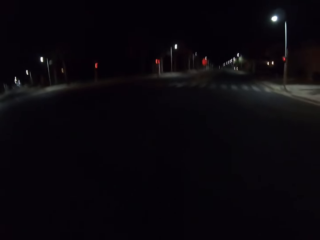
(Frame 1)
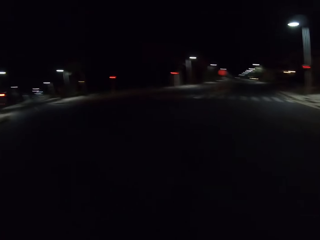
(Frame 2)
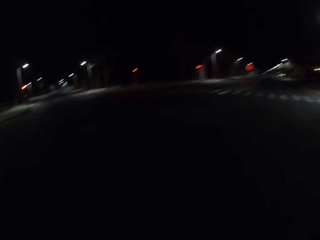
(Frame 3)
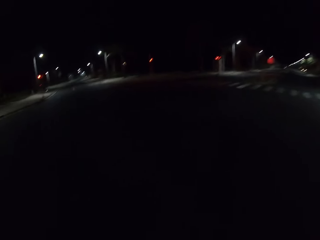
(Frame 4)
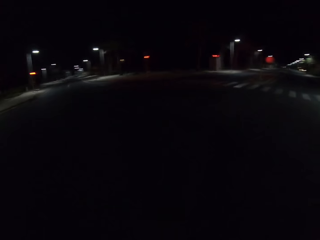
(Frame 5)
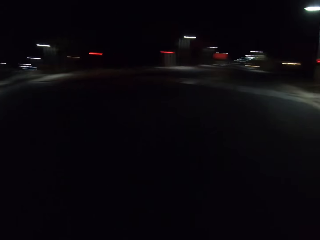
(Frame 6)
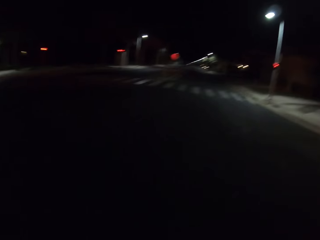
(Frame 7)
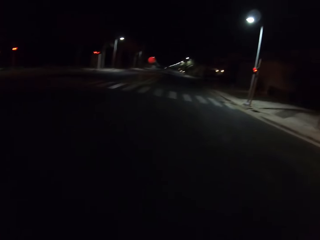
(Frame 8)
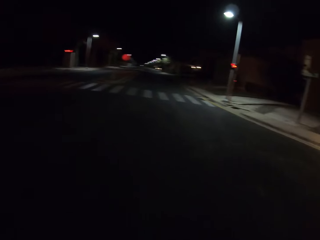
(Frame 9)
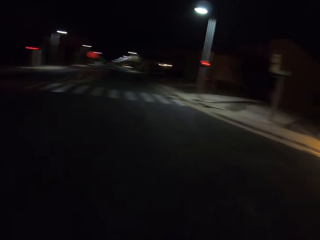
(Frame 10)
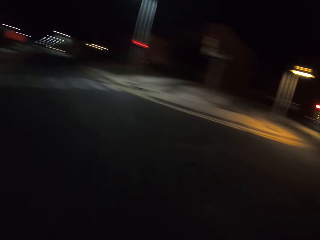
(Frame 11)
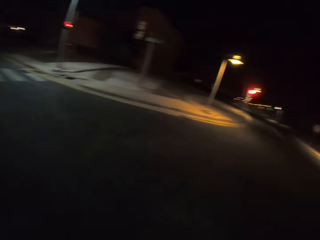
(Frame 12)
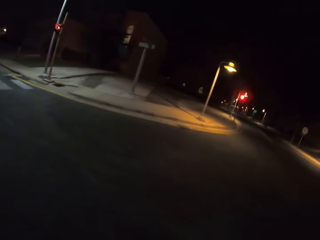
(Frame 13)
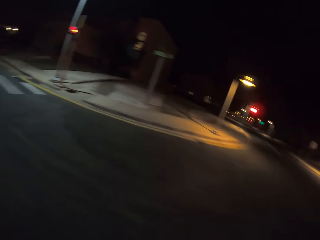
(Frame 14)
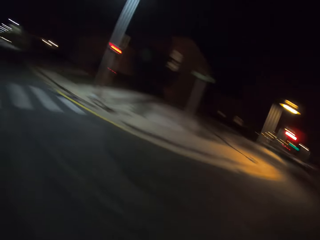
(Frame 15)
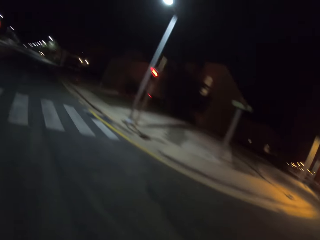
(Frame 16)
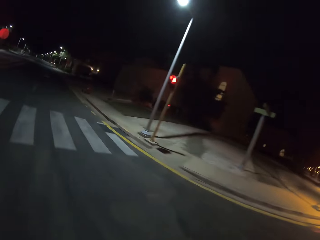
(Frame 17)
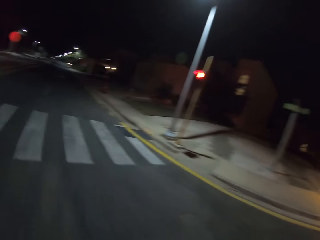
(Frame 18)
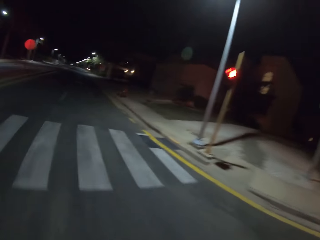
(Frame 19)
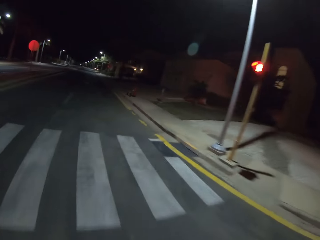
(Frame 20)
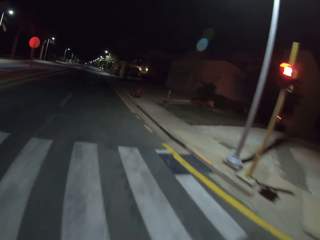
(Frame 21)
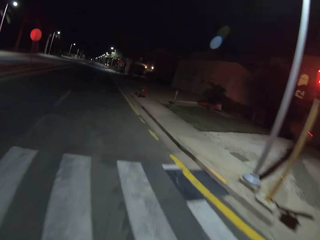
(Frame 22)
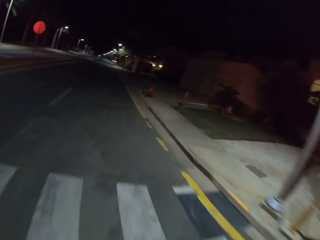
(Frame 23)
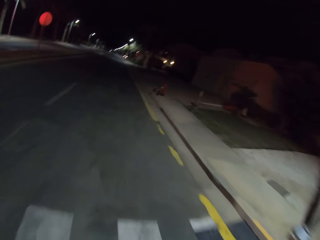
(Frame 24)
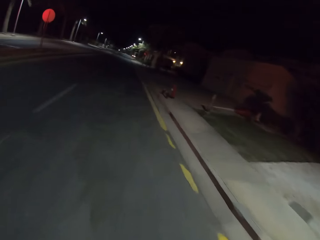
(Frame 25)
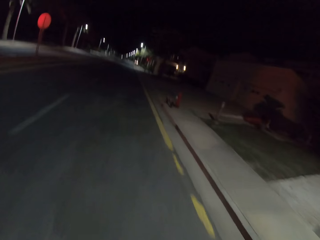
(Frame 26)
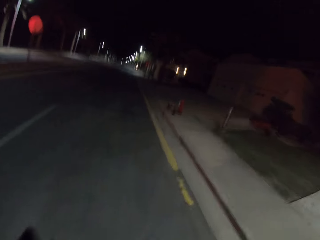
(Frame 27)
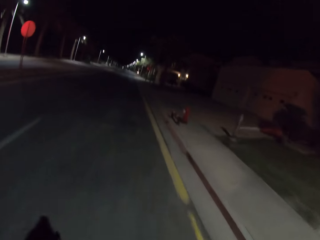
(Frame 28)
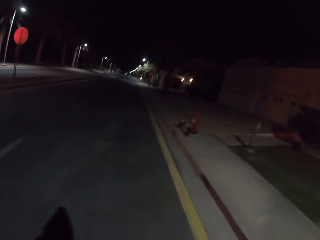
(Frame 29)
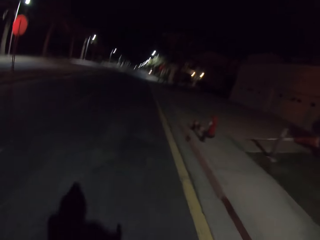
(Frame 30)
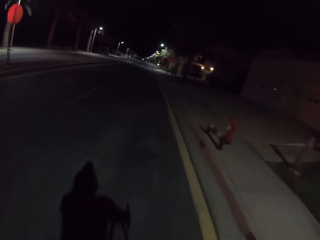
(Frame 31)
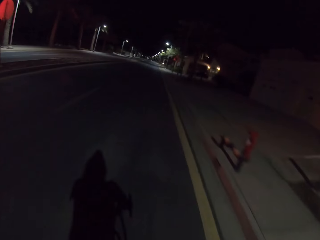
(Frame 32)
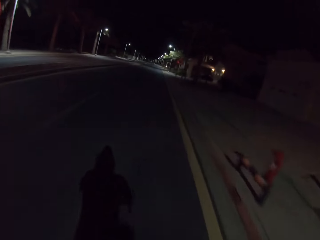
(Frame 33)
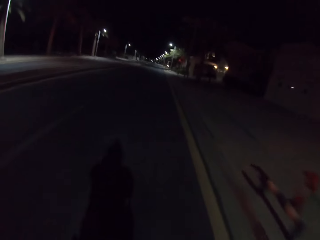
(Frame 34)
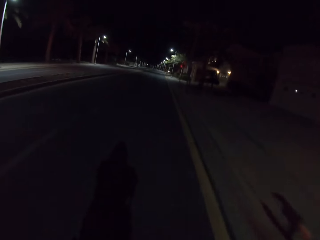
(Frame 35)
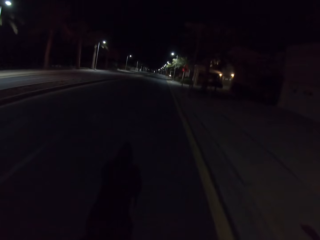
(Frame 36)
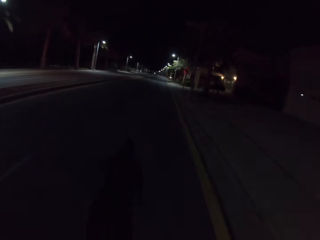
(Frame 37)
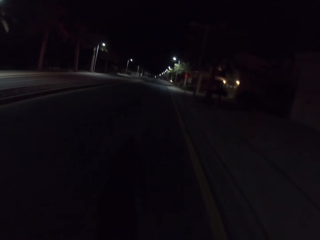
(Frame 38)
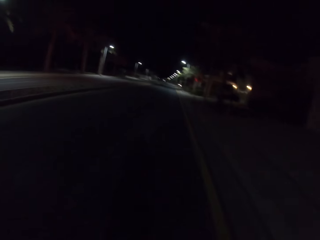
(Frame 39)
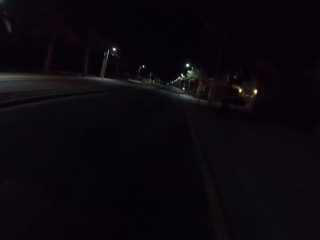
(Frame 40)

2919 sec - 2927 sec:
The camera wearer rides the bicycle and looks around.

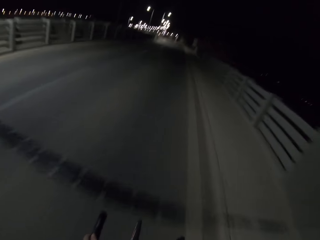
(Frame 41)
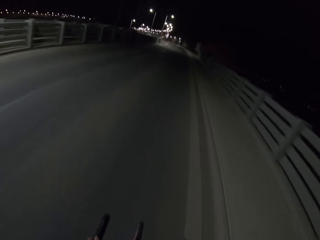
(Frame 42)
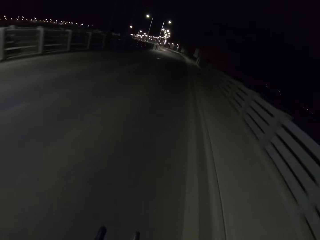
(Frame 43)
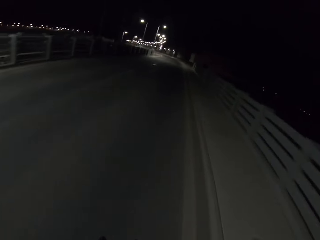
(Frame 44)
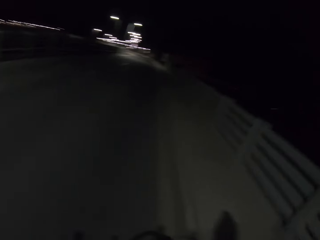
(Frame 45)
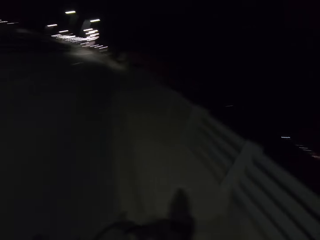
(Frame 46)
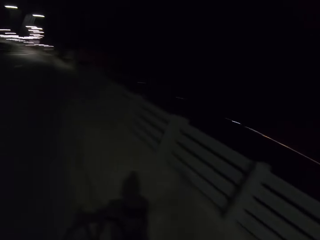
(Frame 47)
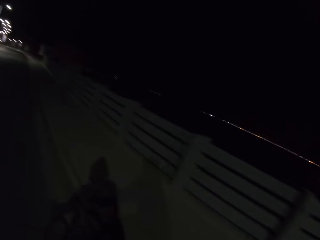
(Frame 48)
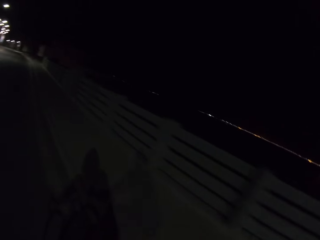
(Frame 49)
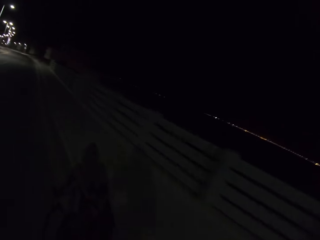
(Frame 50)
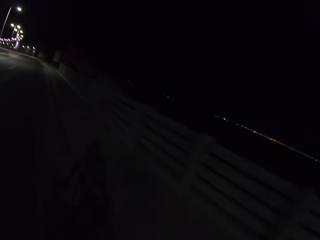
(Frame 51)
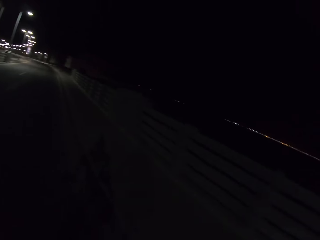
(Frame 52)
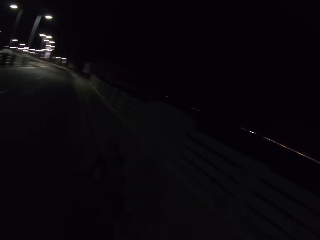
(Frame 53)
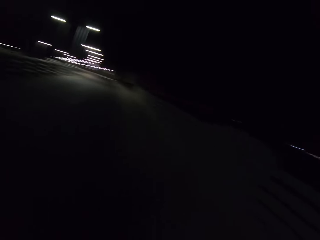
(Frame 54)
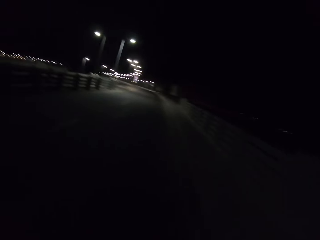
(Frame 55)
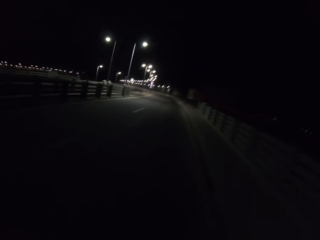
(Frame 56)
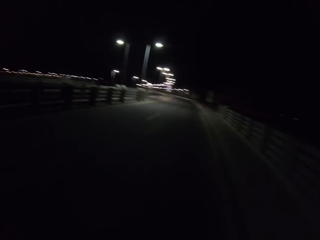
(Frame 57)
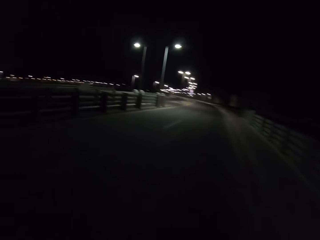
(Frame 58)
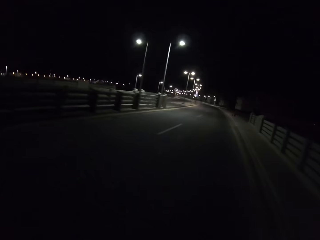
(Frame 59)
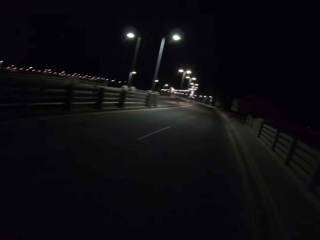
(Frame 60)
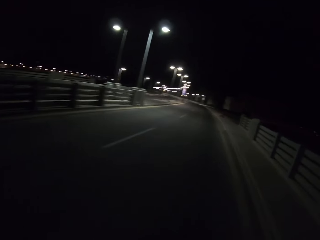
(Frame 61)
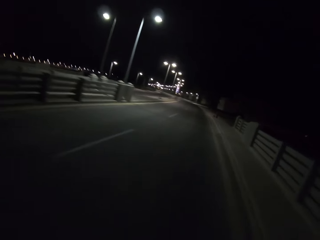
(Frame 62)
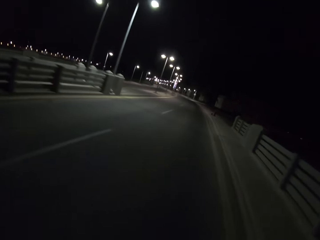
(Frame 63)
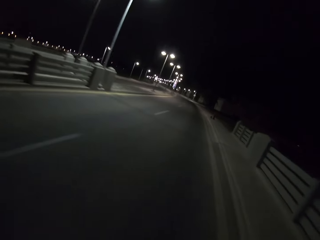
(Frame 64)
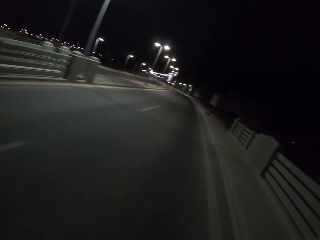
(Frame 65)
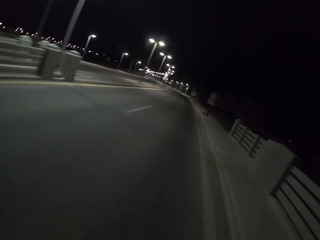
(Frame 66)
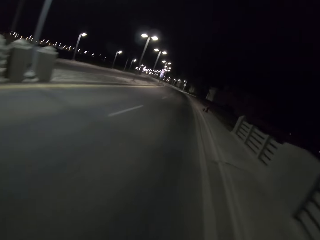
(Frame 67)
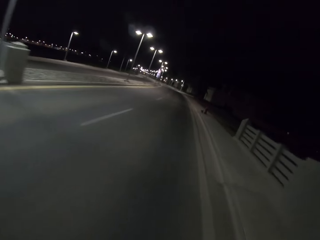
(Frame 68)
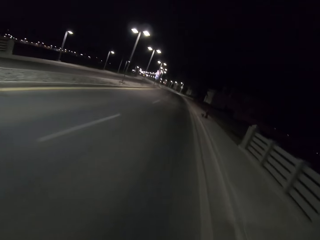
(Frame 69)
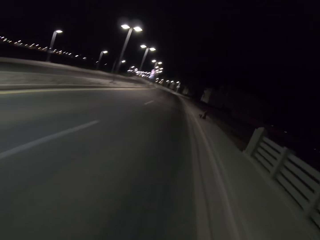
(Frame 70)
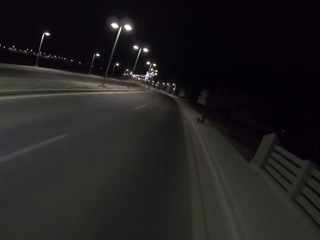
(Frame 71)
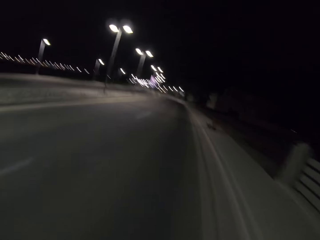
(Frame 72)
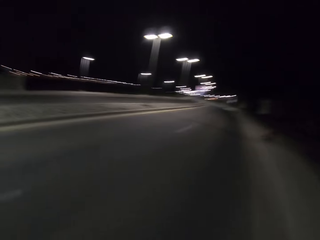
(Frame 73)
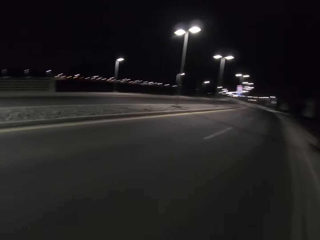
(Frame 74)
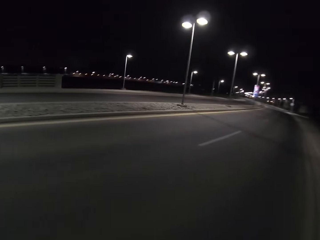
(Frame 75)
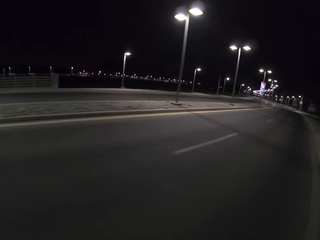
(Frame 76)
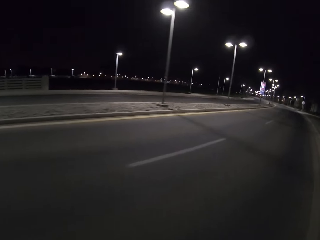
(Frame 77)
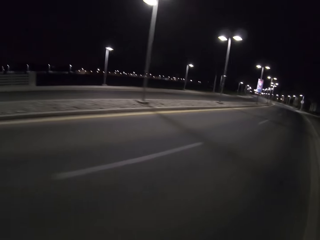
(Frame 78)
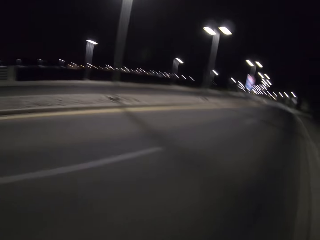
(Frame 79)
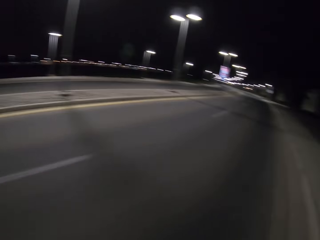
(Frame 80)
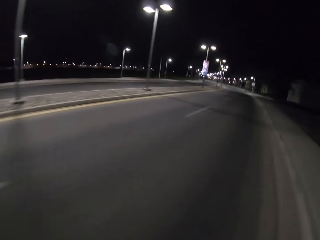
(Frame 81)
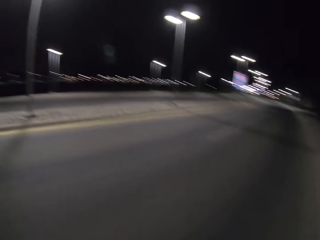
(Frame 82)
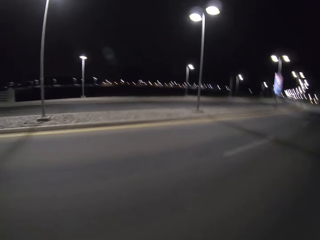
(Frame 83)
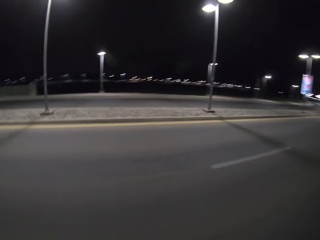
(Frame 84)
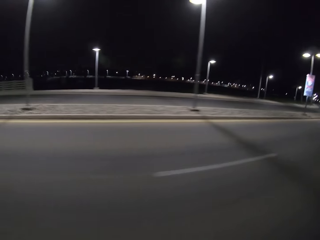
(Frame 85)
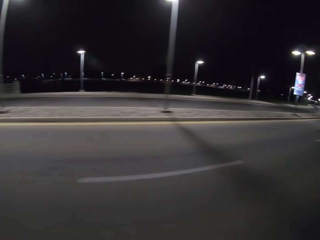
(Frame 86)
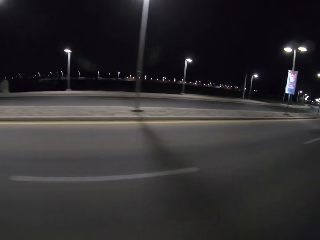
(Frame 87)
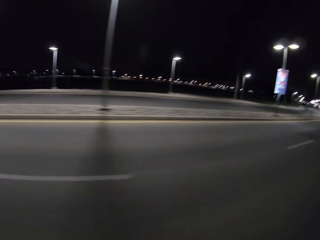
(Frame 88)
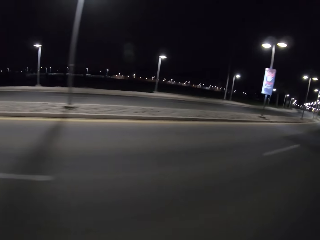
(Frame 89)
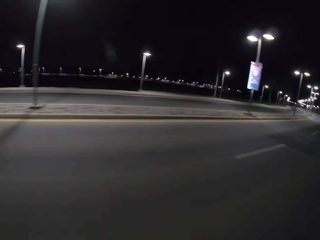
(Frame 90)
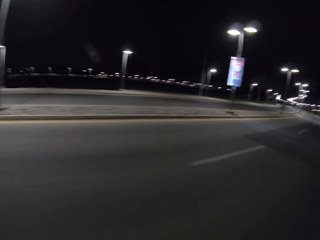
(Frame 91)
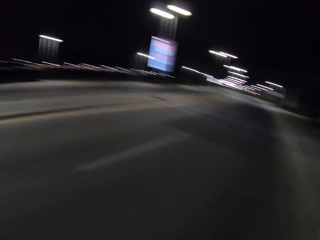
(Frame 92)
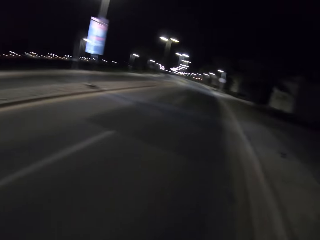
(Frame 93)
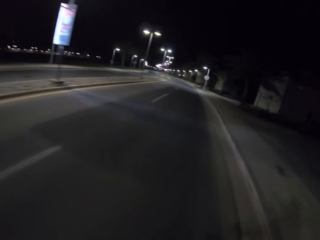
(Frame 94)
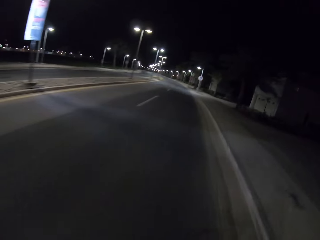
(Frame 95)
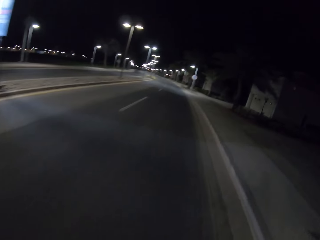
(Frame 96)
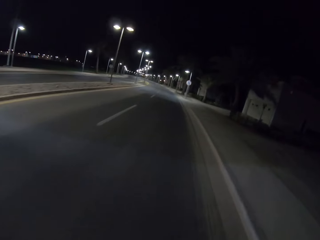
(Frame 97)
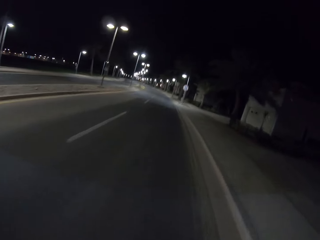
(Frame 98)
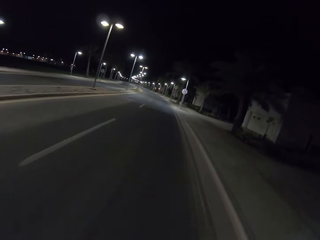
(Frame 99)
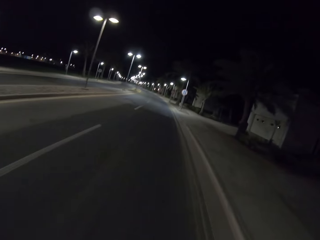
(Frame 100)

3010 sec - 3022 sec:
The camera wearer looks around. They look around again.

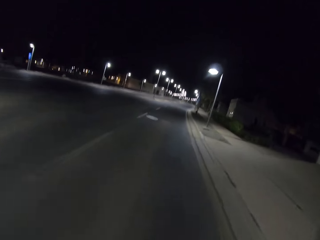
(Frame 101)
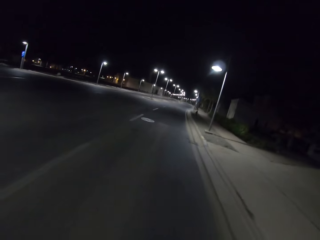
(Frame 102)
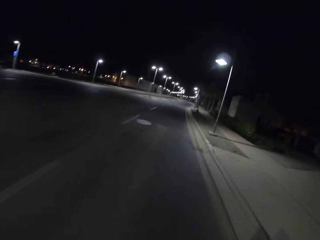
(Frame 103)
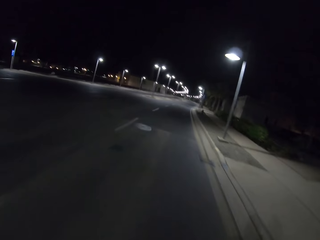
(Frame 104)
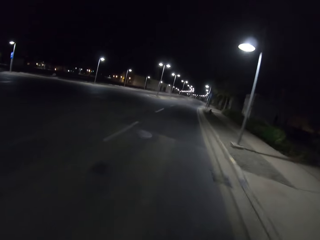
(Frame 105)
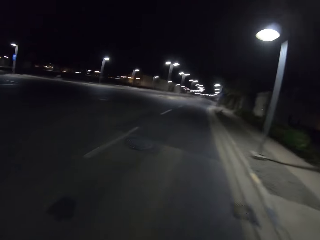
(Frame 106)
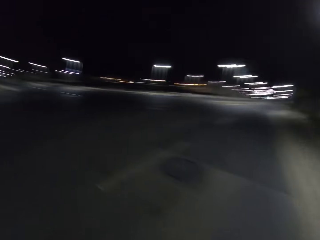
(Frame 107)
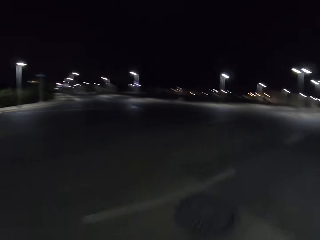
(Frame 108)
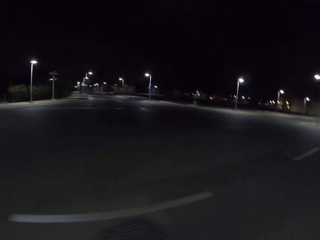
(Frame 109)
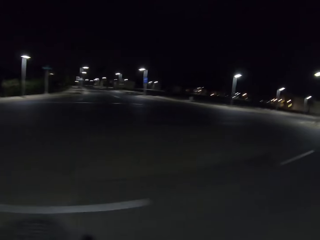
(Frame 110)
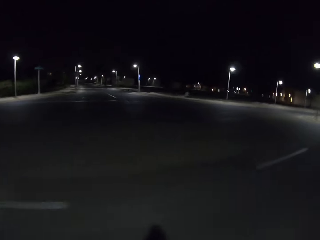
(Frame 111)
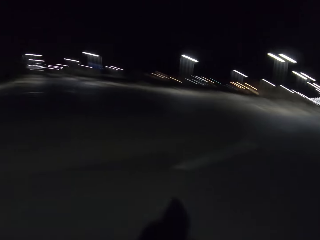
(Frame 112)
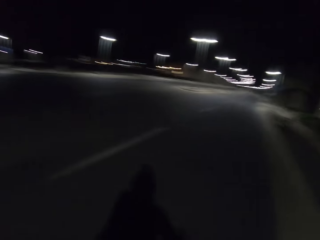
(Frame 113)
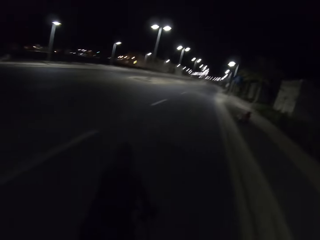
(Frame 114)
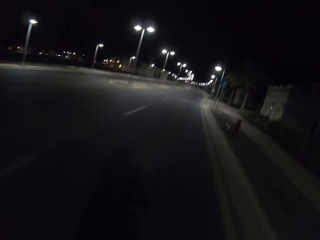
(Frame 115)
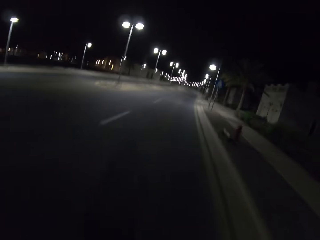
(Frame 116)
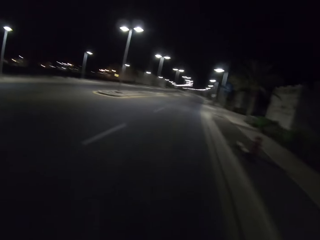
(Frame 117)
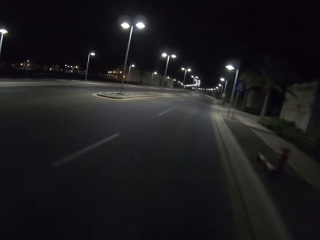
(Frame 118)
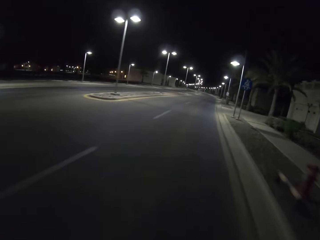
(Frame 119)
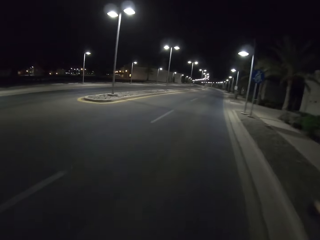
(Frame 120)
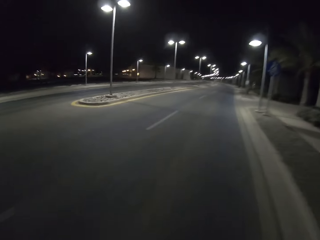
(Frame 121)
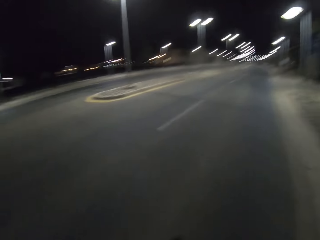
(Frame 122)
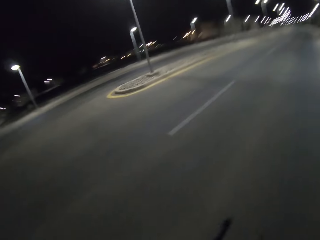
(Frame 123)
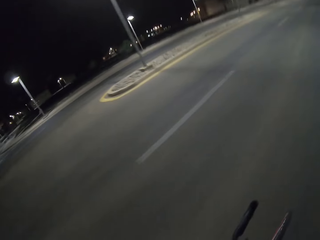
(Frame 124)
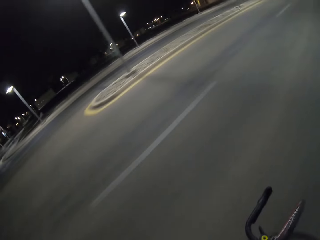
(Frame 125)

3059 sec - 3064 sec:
The camera wearer looks around.
